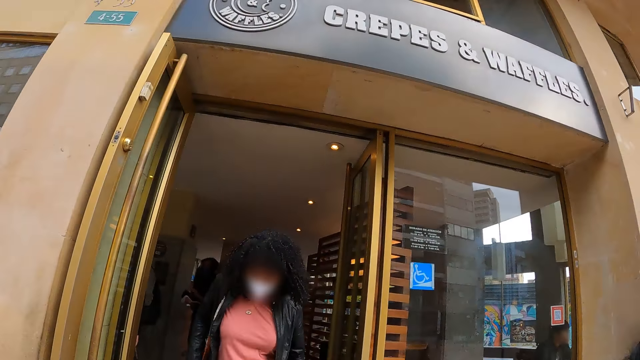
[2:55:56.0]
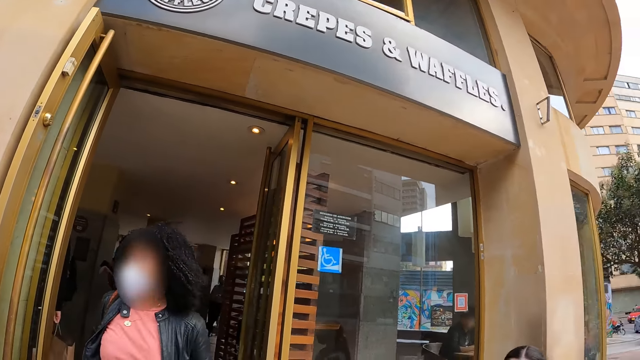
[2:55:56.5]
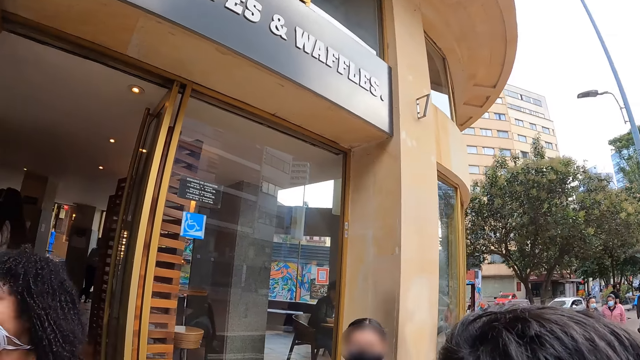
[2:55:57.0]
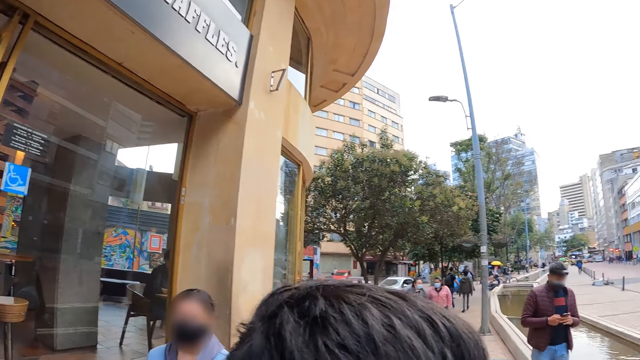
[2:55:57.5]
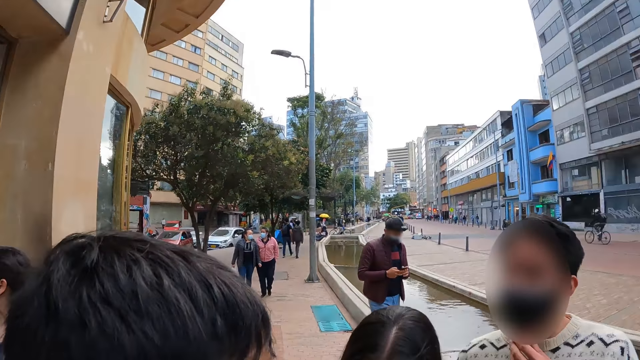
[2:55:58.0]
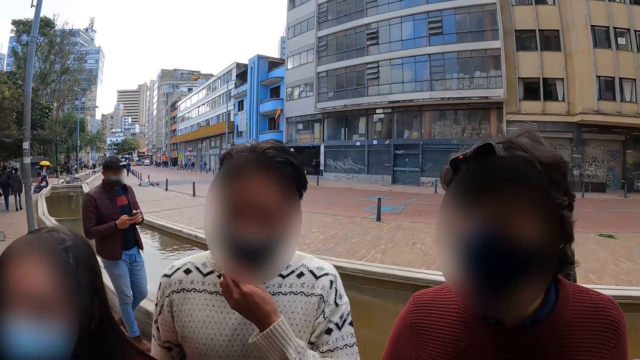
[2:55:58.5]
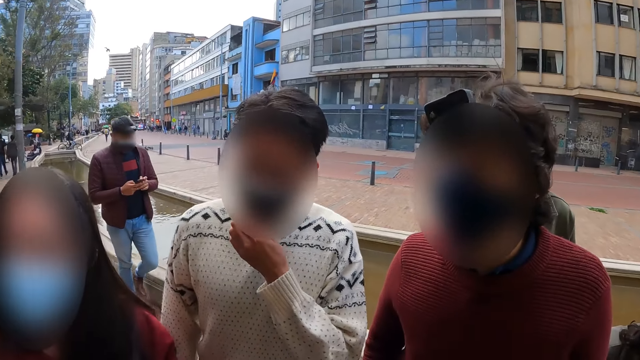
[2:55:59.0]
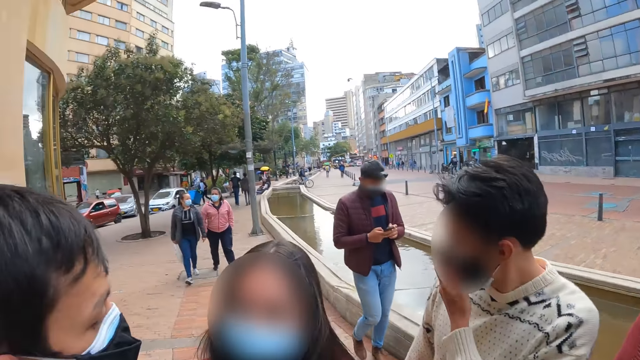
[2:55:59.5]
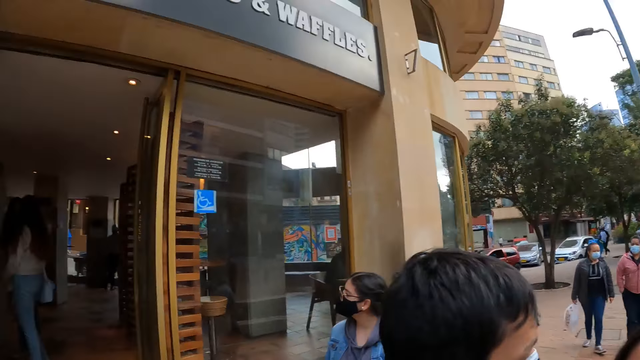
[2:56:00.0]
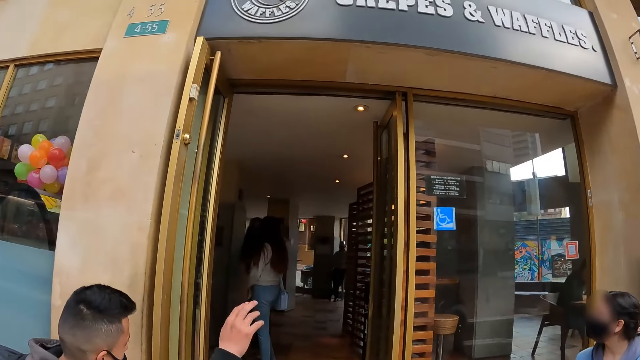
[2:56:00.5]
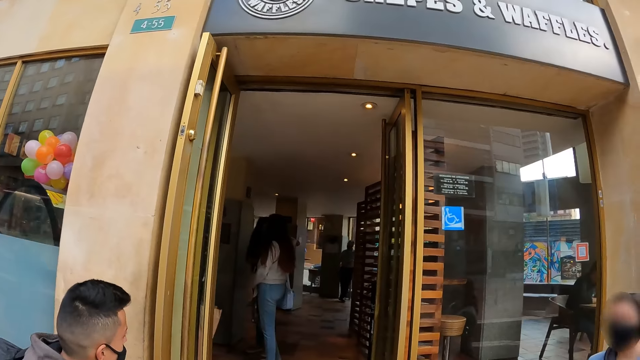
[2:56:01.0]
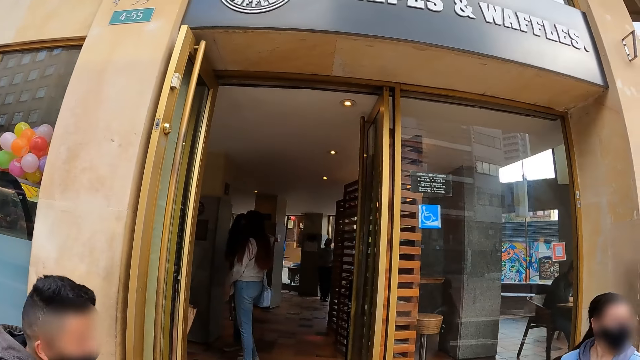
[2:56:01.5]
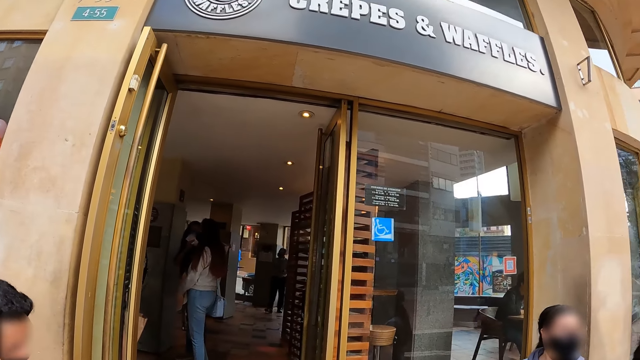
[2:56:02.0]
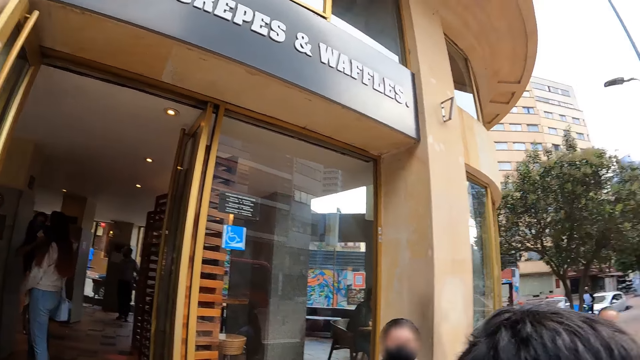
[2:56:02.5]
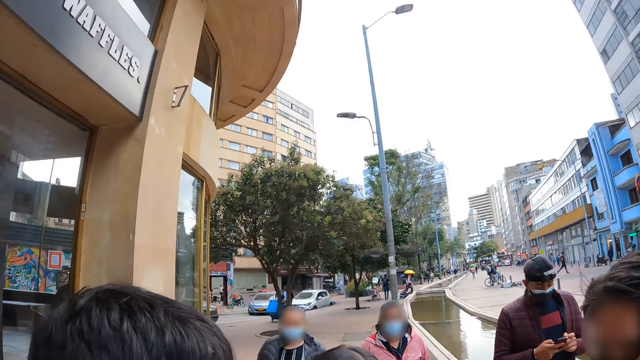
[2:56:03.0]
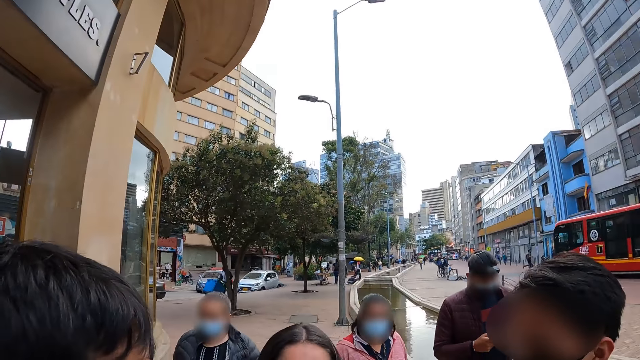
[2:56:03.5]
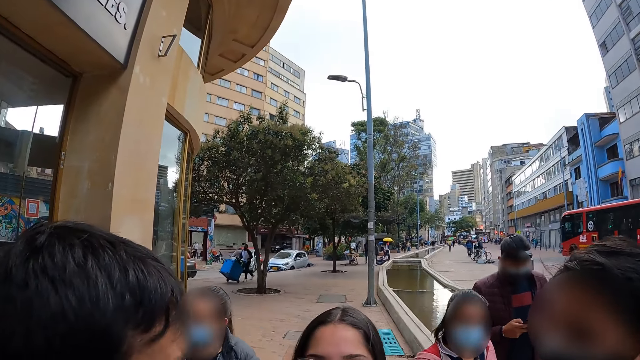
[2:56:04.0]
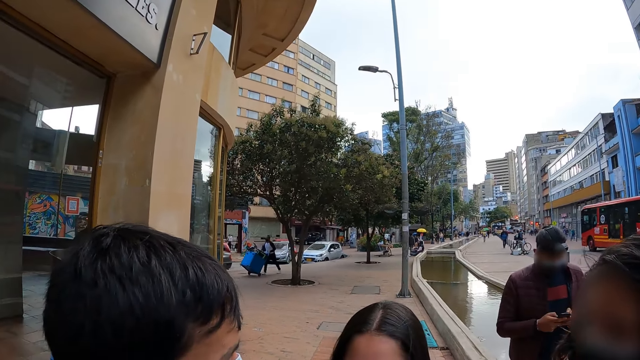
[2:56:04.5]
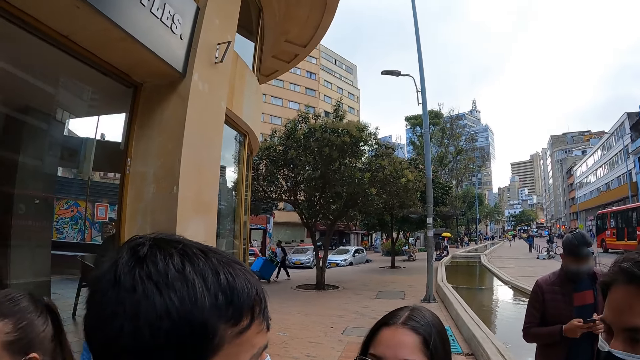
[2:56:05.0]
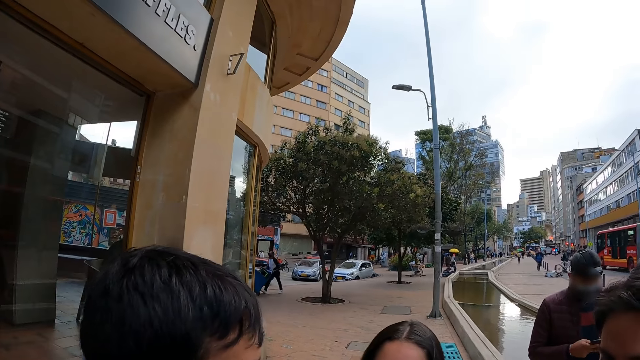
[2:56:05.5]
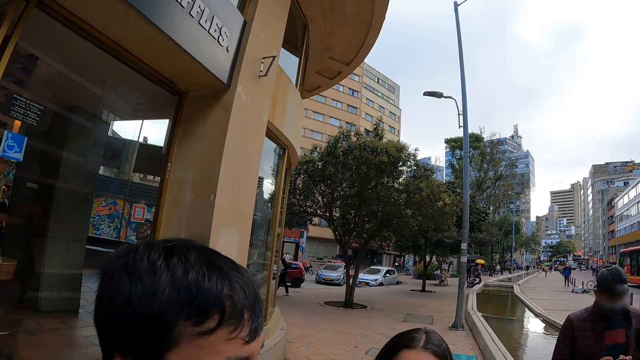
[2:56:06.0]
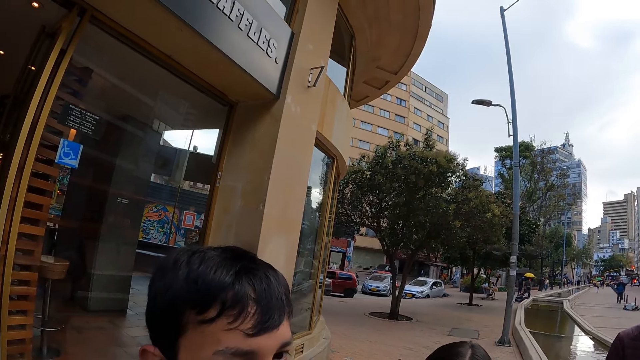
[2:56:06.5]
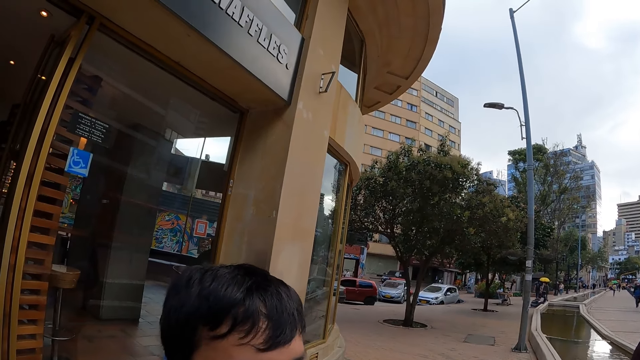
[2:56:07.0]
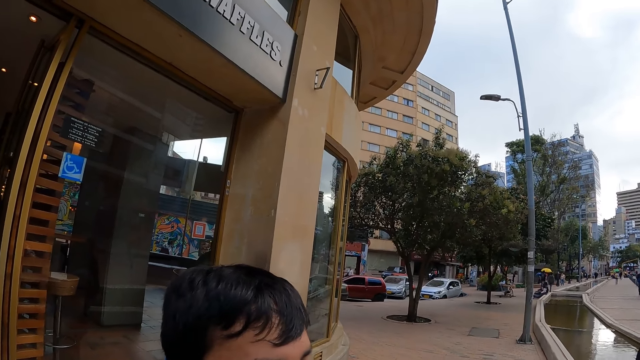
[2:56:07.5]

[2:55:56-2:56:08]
The camera wearer stares at the building.

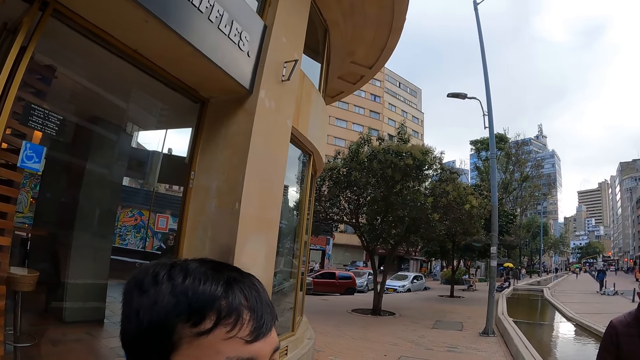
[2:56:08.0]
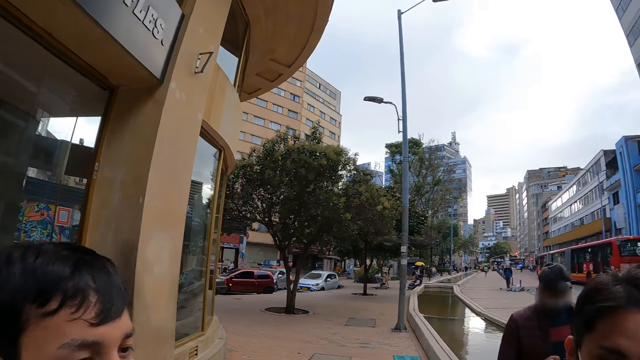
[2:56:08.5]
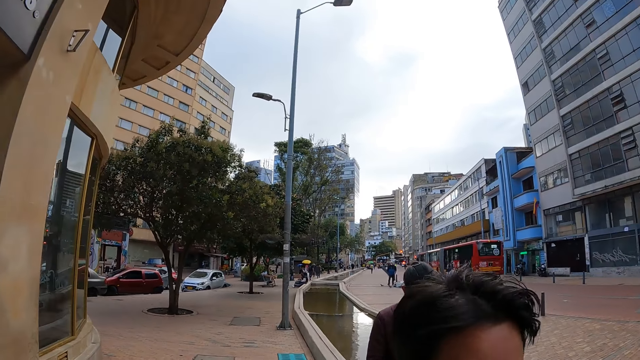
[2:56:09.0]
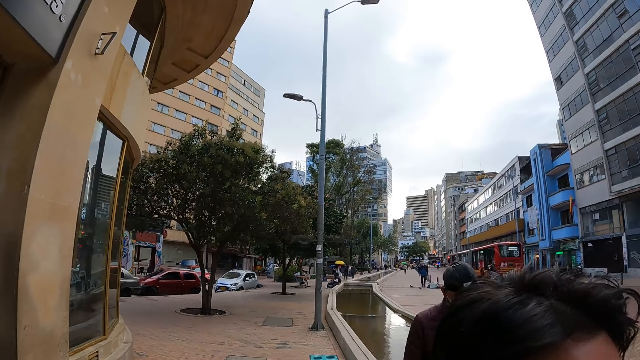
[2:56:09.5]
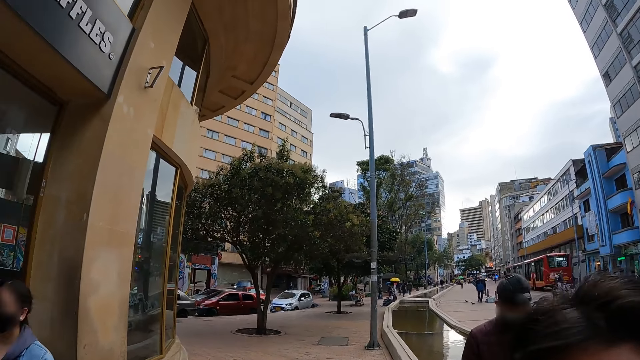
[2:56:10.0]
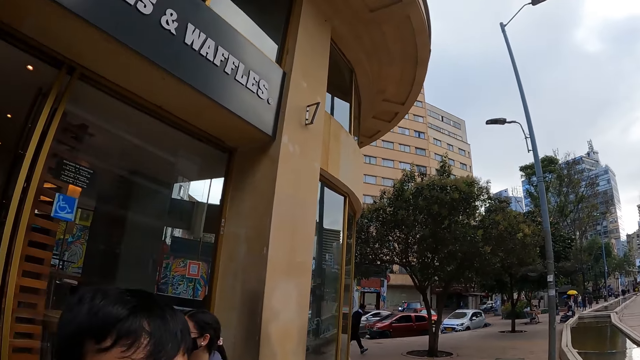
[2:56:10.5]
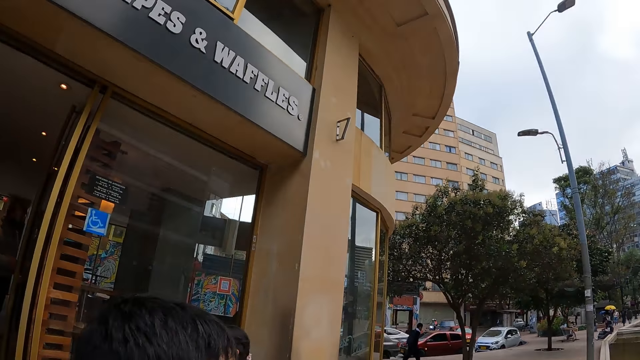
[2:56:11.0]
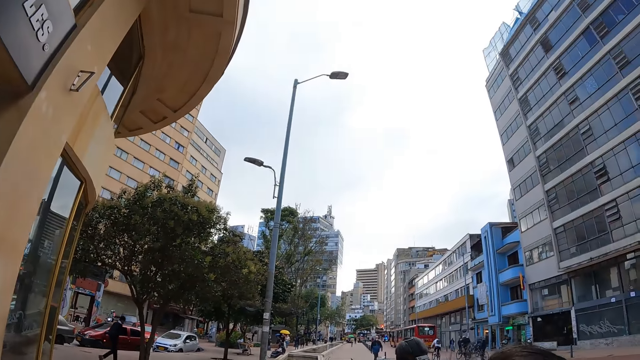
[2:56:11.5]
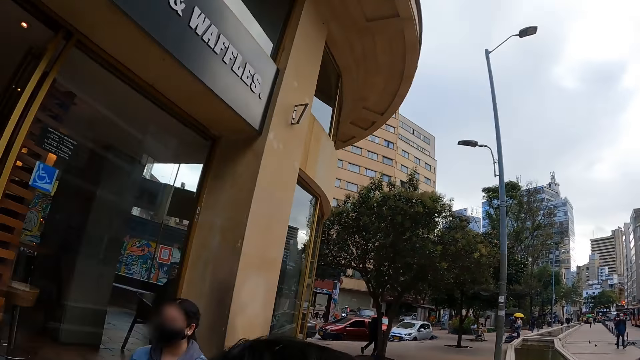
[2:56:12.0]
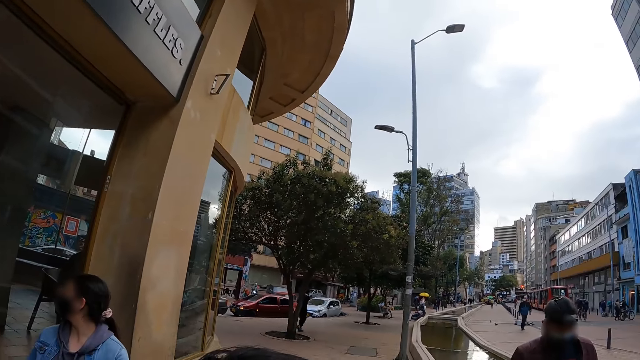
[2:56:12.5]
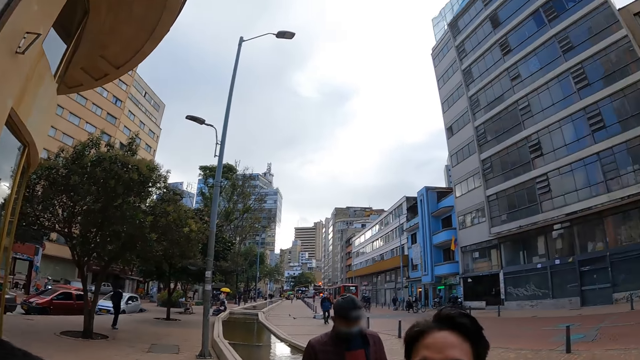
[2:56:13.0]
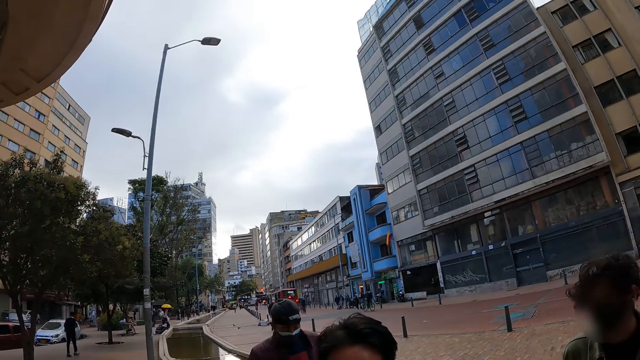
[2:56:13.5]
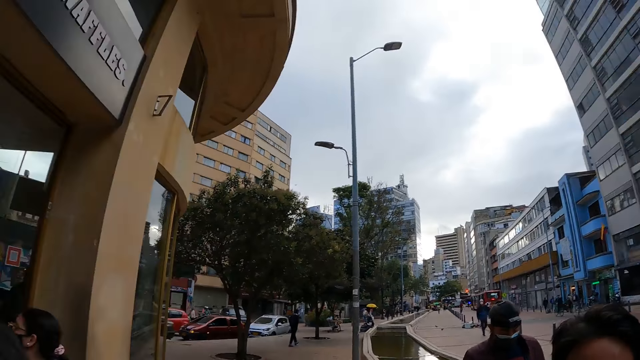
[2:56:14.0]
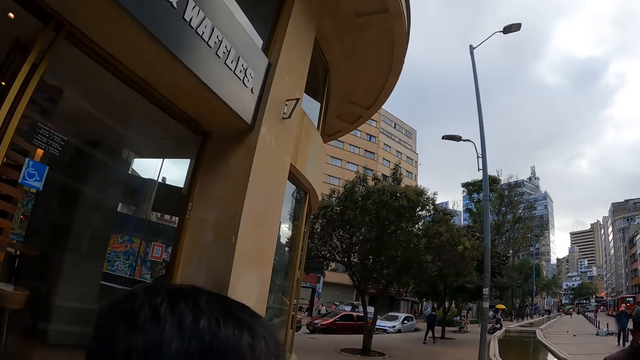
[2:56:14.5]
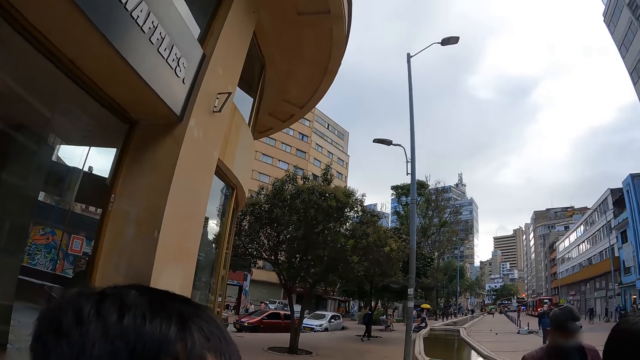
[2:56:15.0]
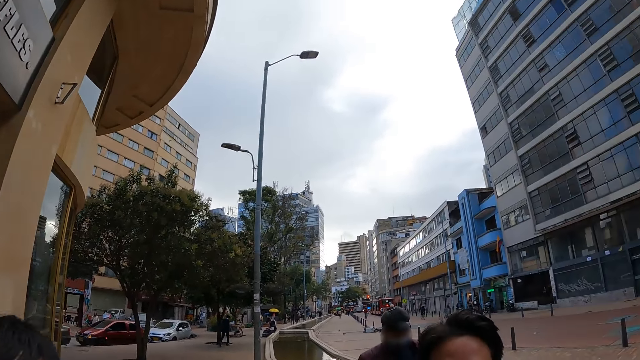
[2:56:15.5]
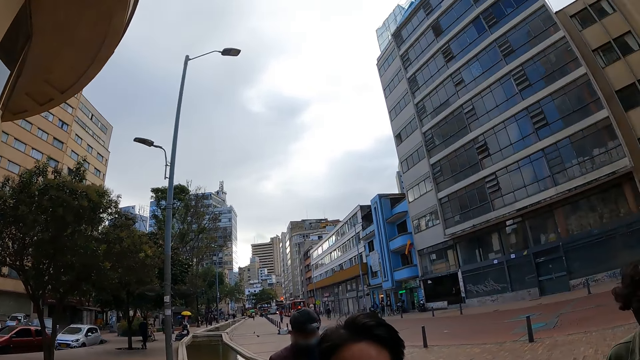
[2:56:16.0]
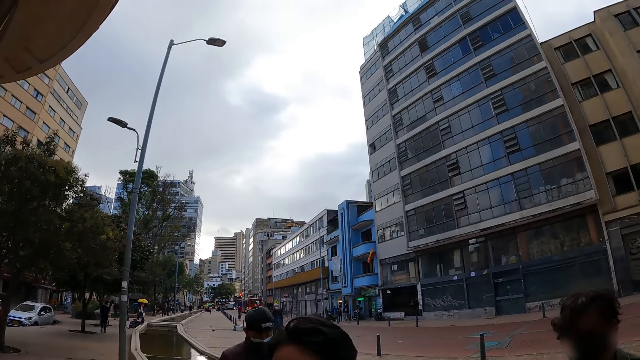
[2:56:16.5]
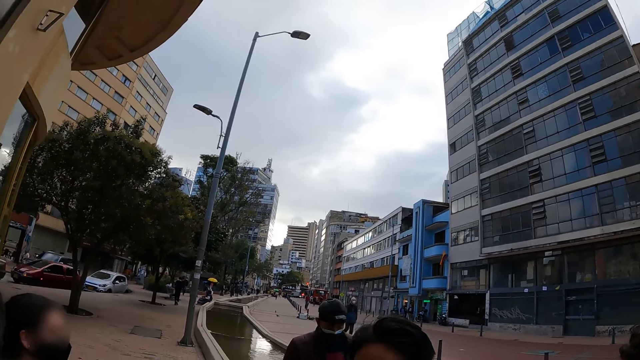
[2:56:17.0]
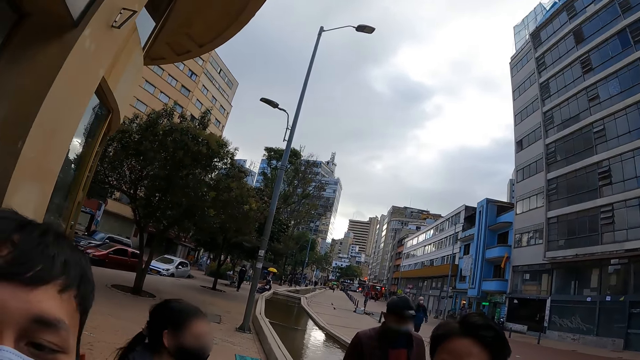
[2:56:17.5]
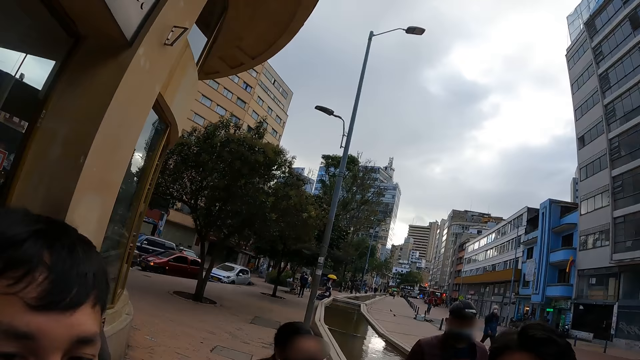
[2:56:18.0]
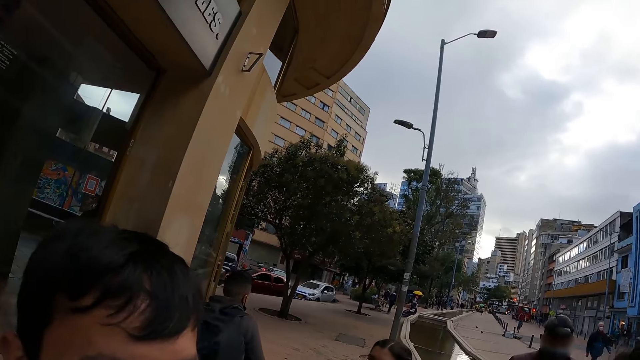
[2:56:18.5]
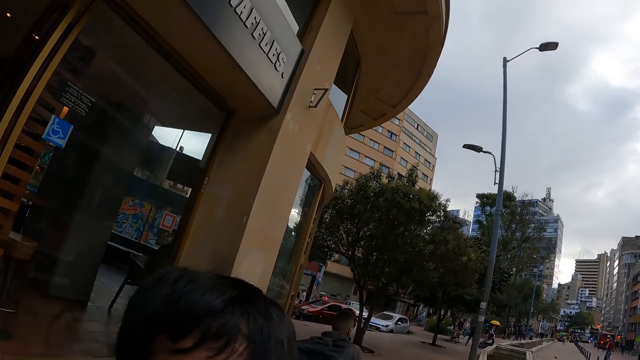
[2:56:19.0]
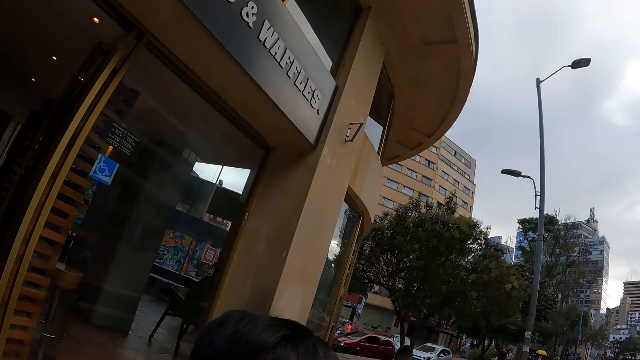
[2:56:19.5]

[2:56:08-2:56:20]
The camera wearer looks around.
